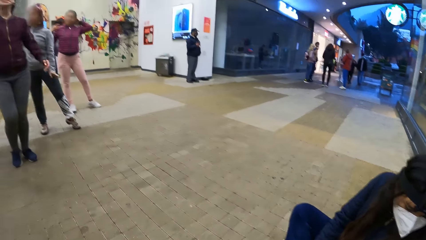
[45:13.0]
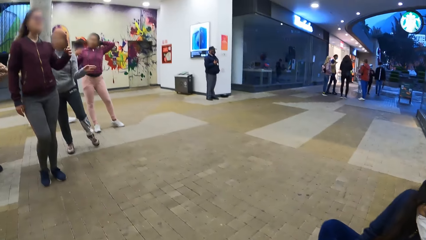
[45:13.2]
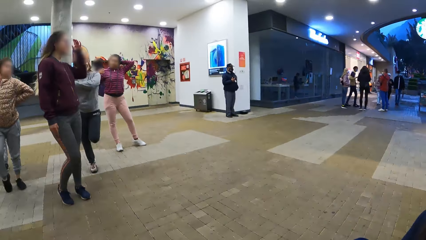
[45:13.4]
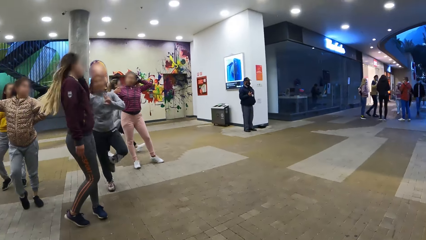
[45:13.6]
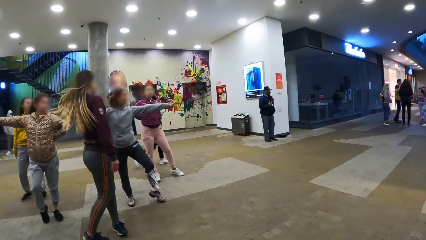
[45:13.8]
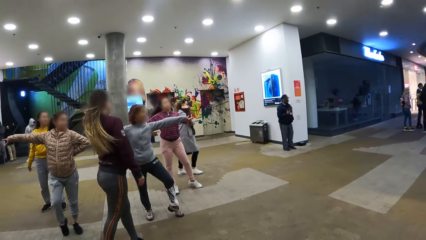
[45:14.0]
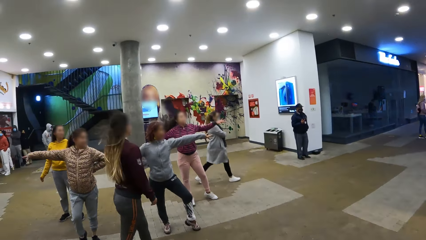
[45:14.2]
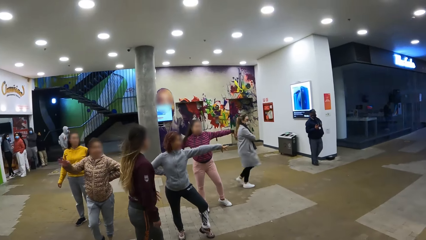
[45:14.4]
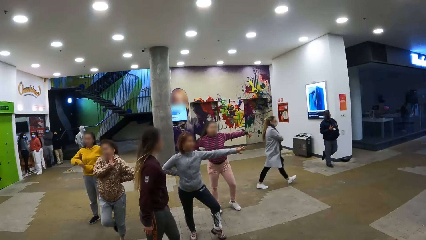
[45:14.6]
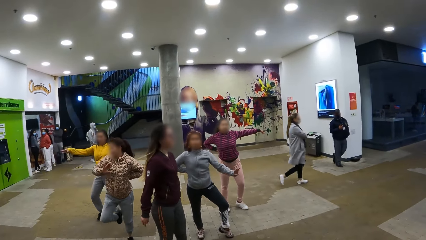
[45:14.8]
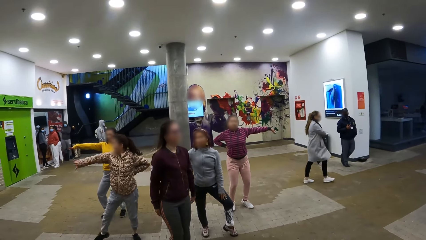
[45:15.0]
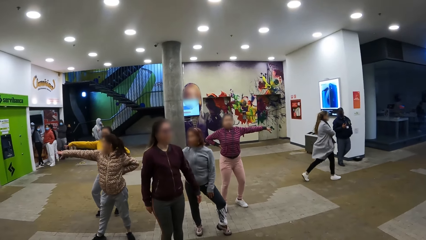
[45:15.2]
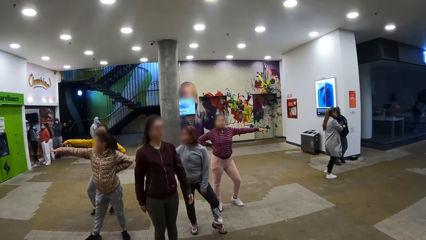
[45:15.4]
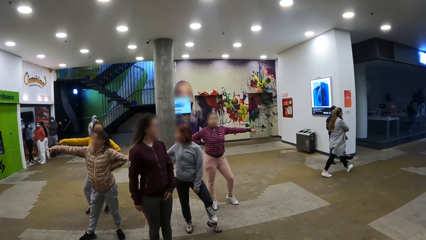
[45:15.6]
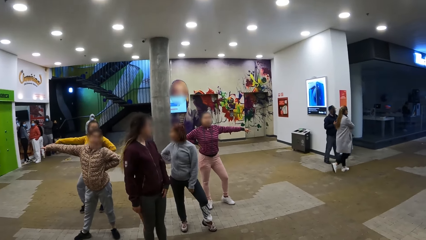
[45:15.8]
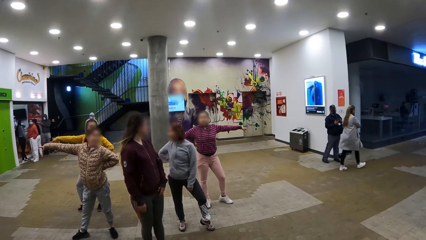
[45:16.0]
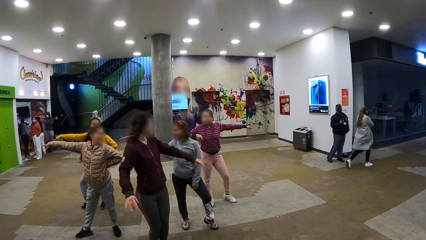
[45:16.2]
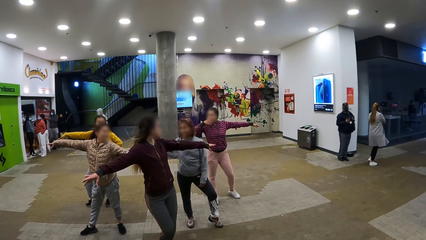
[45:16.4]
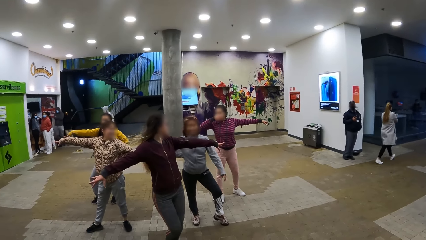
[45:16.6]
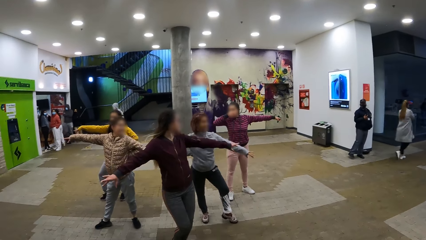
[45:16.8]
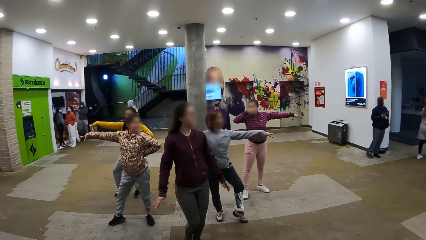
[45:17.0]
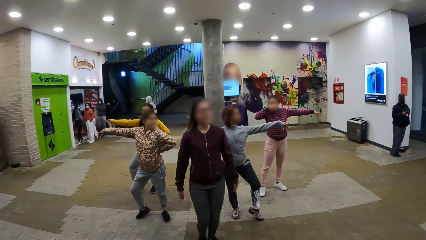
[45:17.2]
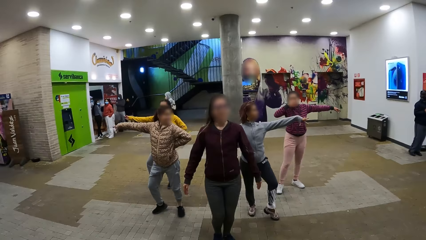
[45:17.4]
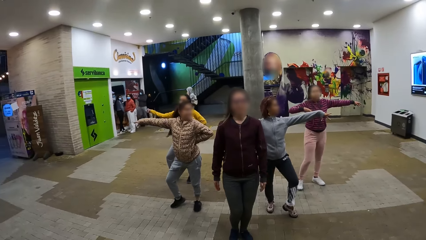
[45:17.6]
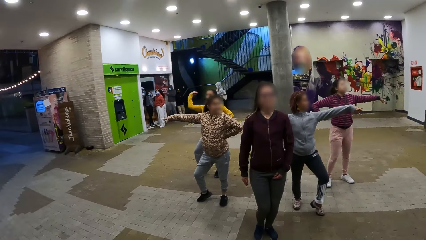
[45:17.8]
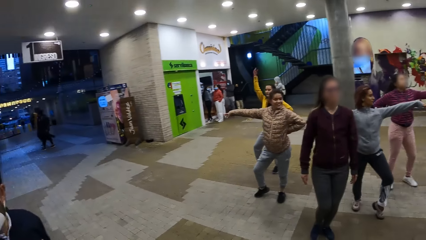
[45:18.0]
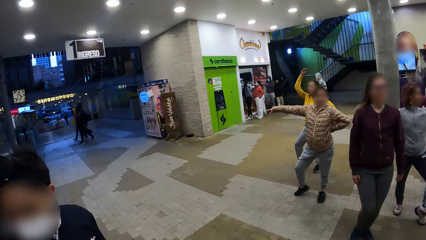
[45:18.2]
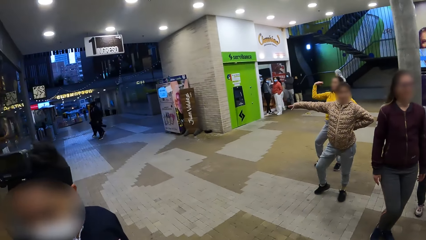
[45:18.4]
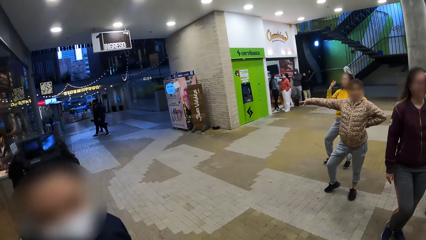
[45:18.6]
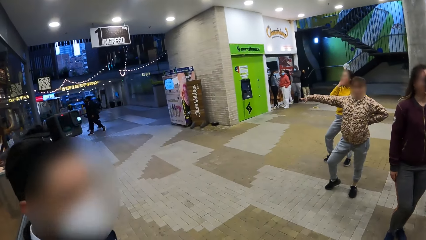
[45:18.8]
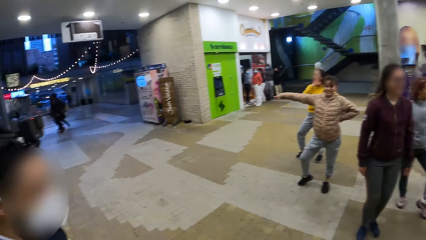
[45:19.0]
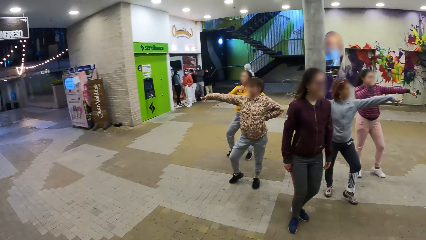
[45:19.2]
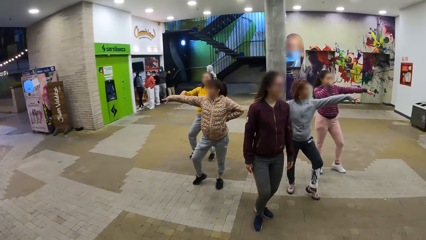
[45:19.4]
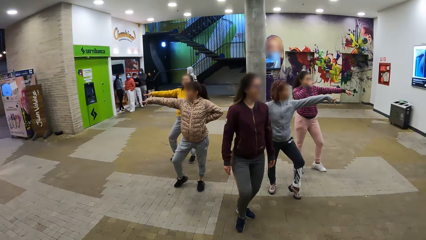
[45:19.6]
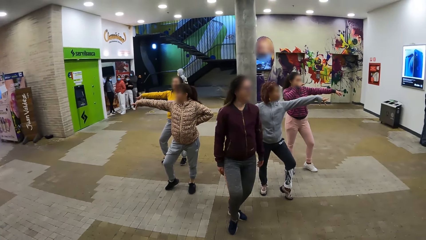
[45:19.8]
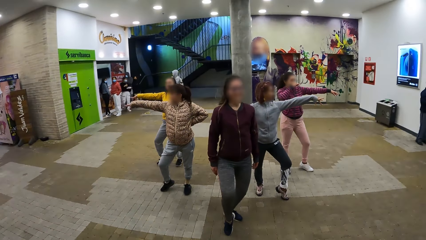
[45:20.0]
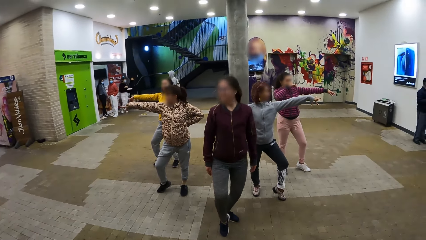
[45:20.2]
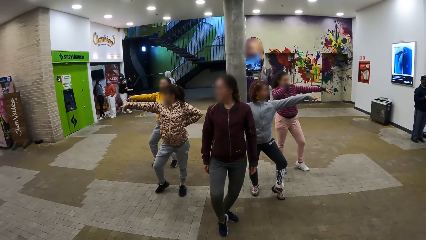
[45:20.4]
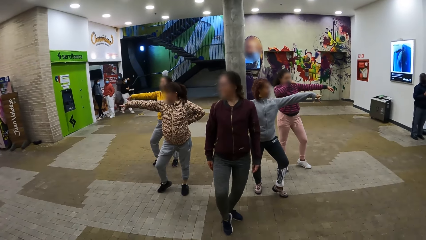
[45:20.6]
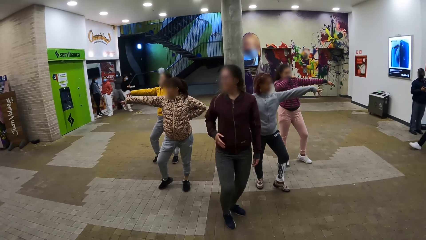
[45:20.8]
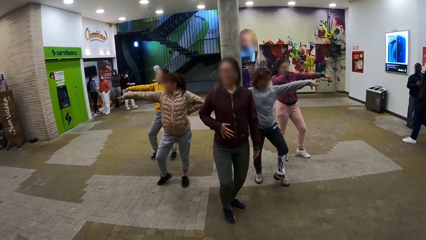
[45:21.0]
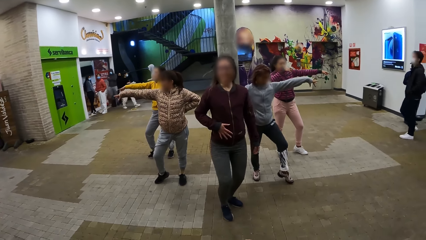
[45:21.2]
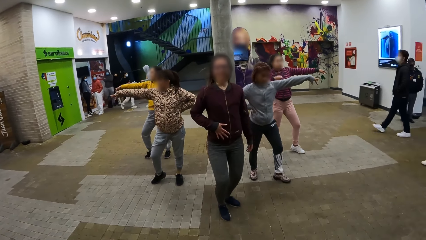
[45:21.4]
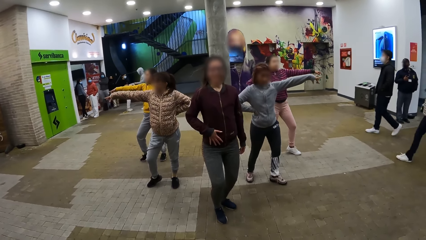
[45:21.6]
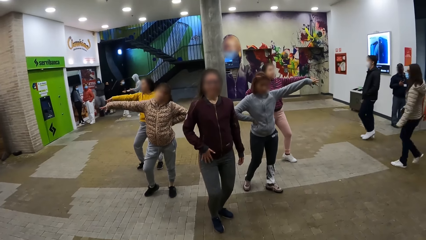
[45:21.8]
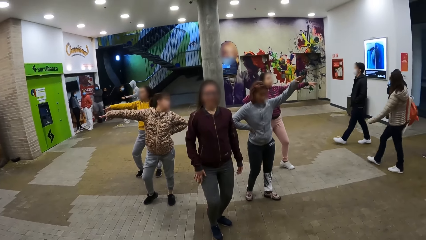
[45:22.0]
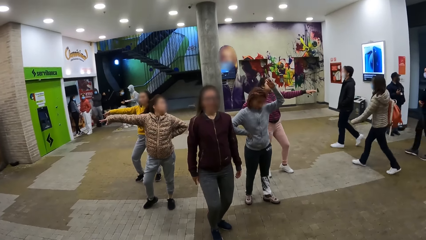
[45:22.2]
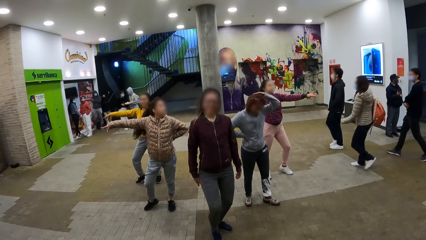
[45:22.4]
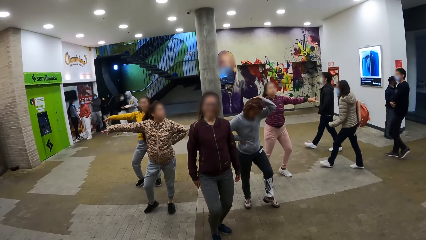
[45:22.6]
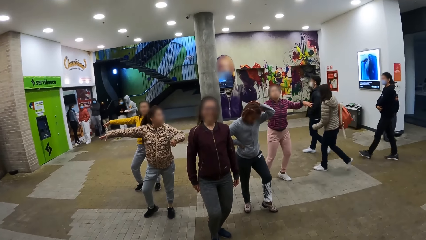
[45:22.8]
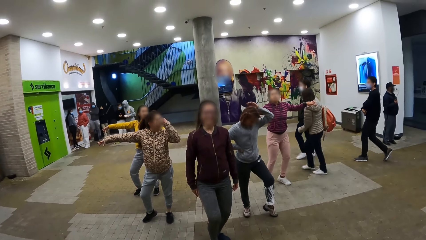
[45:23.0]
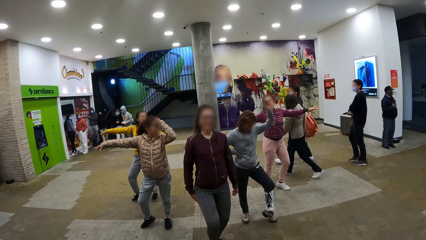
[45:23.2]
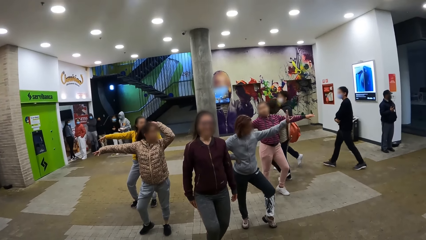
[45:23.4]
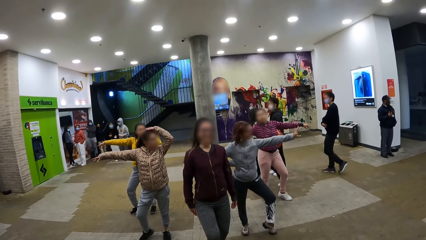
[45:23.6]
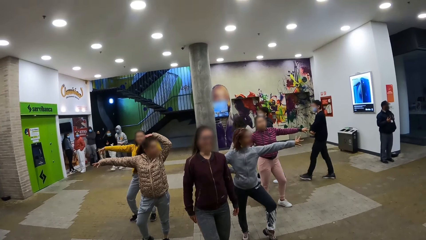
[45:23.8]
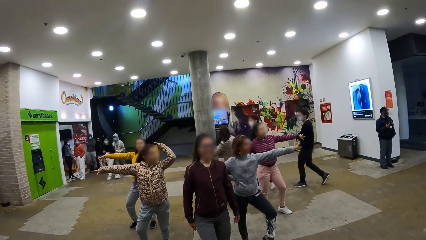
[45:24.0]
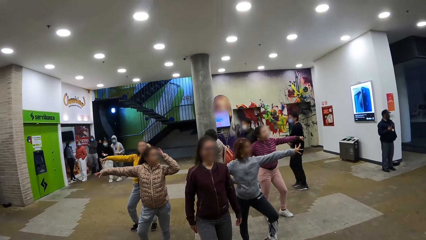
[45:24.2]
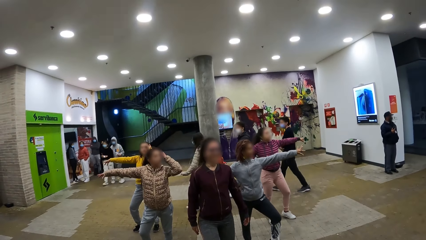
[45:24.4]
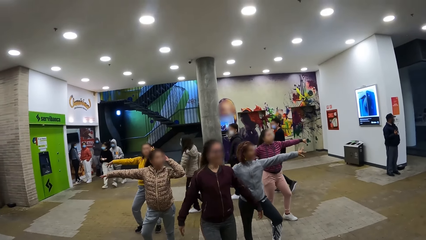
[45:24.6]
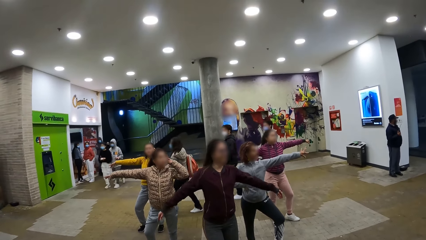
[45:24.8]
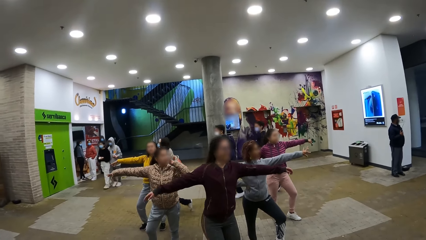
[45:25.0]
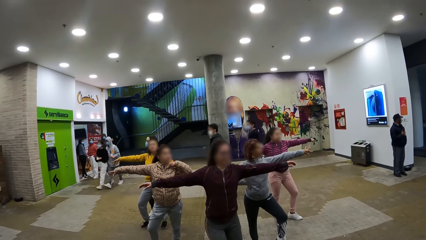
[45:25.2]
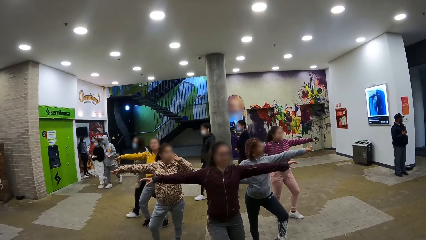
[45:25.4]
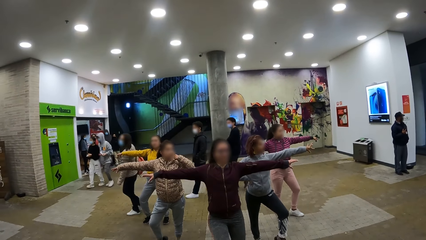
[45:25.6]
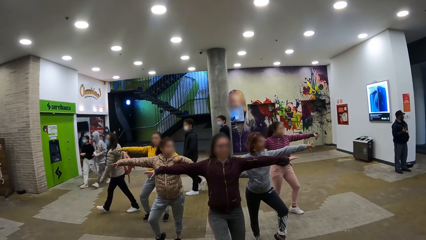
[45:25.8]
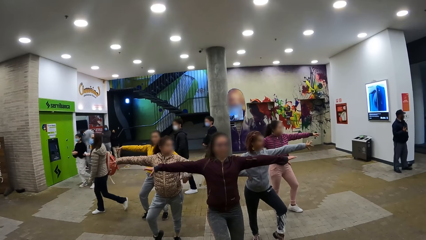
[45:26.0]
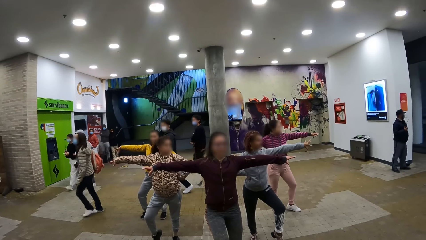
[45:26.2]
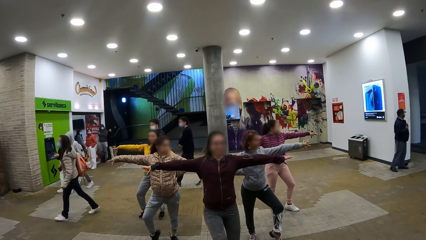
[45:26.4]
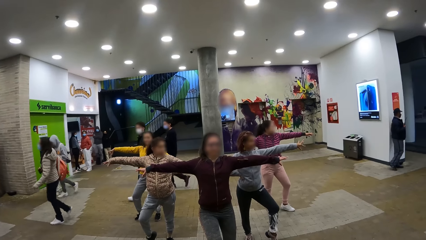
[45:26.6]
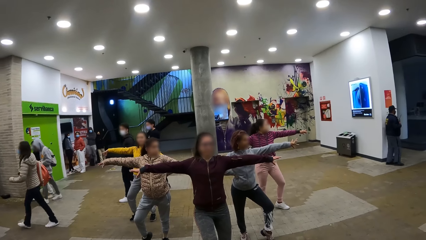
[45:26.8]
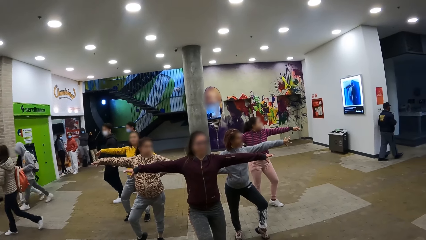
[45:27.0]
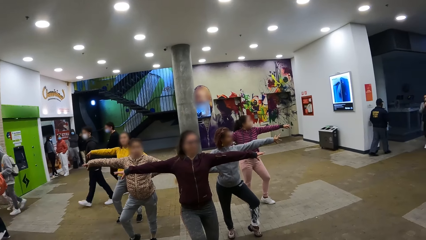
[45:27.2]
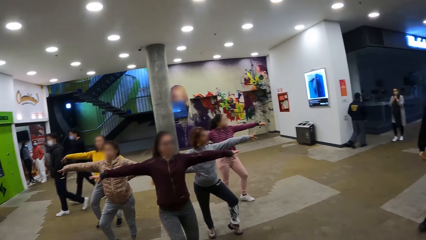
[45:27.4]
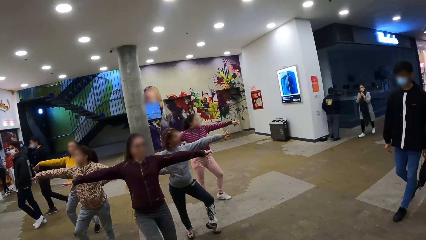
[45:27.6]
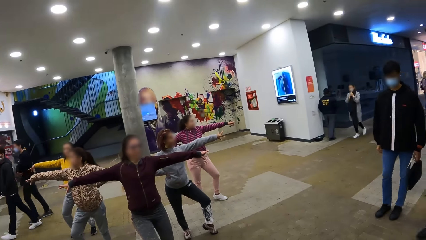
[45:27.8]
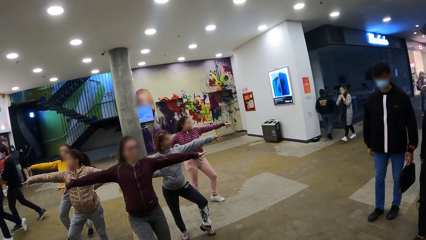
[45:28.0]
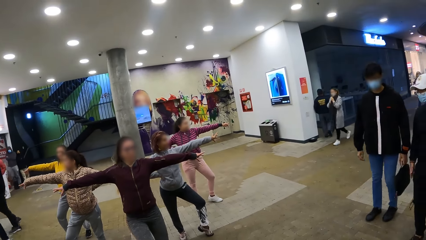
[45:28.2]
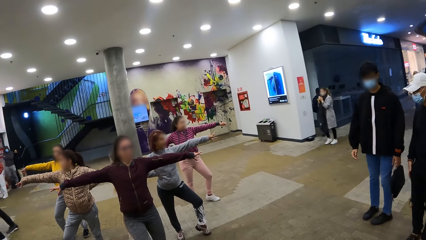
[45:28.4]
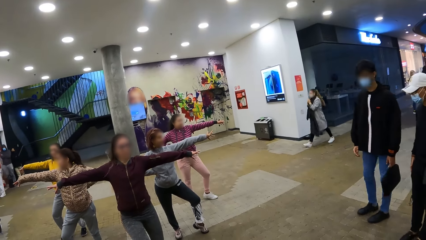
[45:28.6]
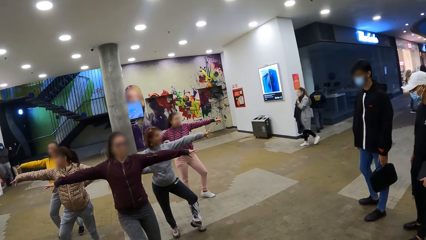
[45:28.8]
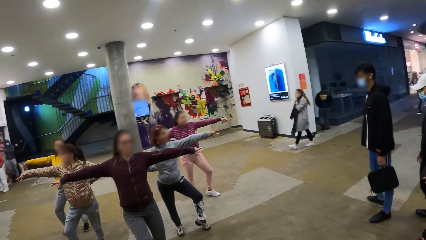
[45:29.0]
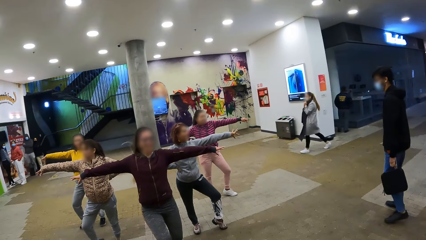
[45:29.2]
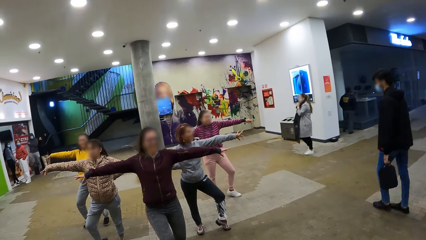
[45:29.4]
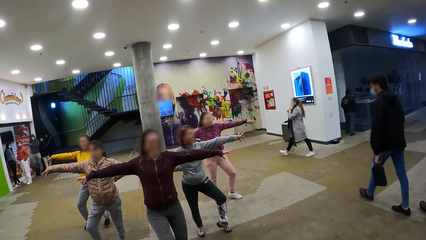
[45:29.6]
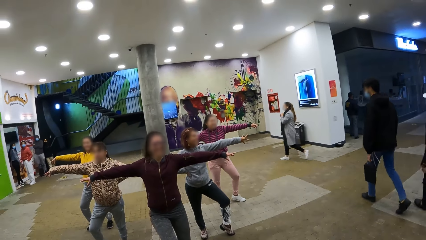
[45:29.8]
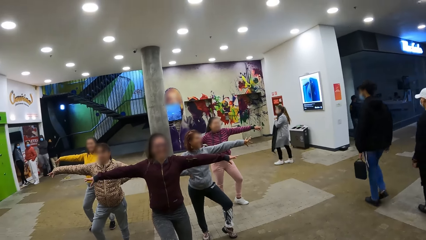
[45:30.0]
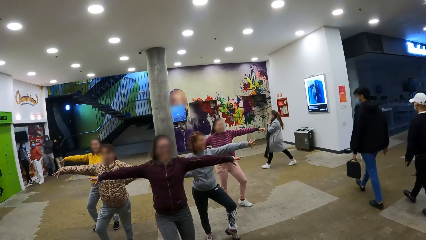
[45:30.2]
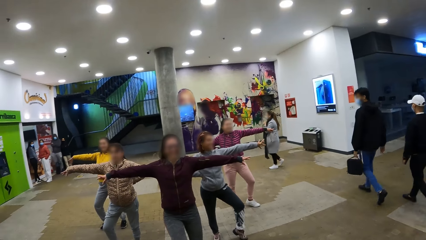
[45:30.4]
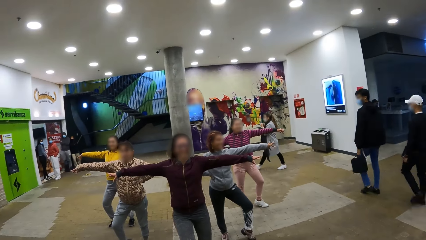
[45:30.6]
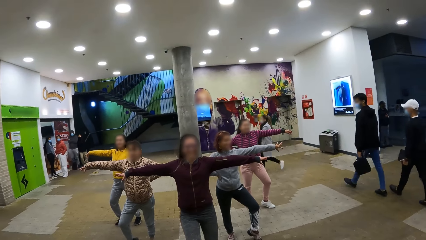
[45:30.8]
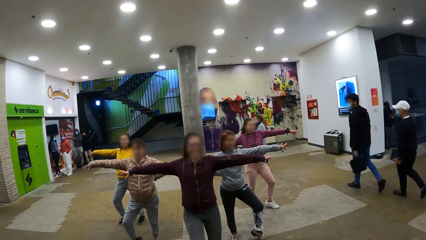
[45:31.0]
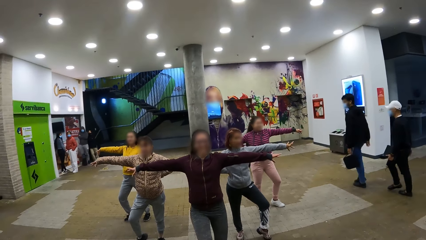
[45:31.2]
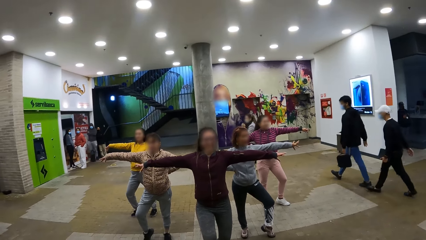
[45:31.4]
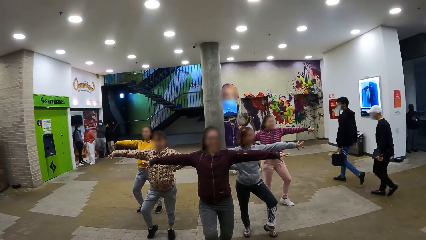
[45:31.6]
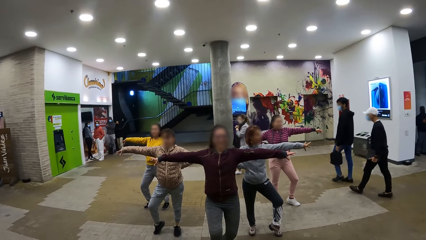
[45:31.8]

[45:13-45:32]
A girl dances with the group. The camera wearer turns around. They look at the dancers.
